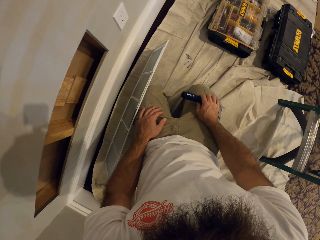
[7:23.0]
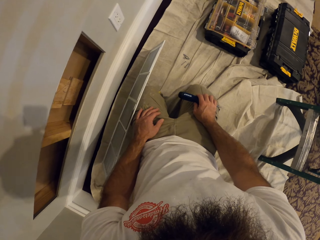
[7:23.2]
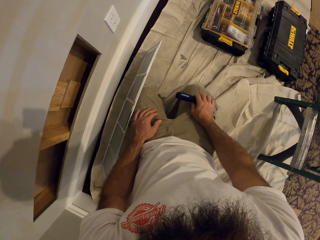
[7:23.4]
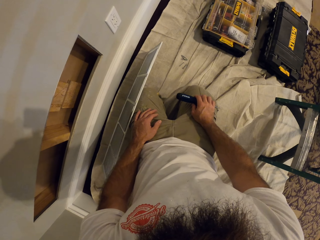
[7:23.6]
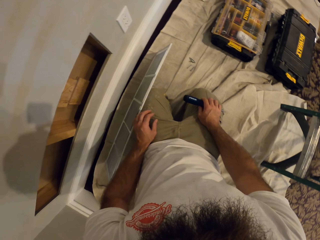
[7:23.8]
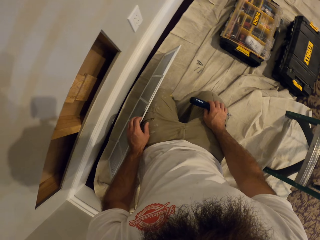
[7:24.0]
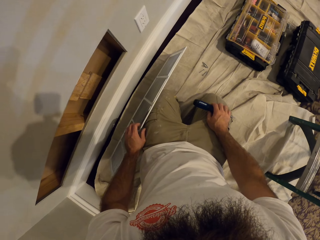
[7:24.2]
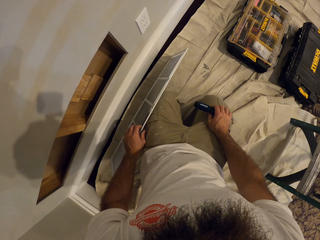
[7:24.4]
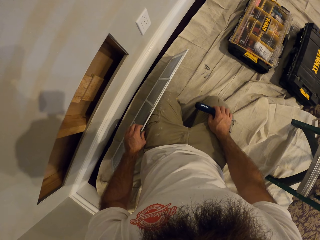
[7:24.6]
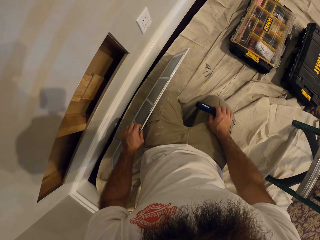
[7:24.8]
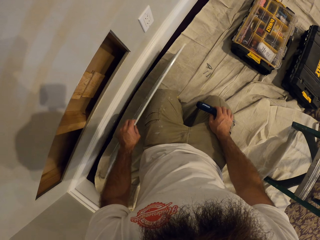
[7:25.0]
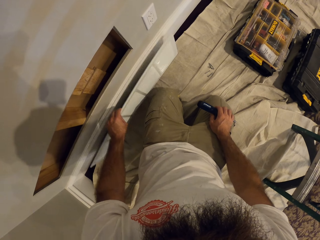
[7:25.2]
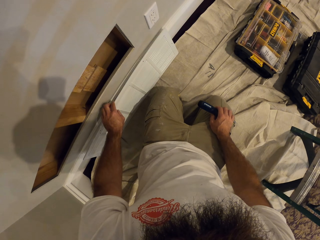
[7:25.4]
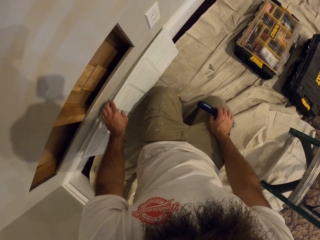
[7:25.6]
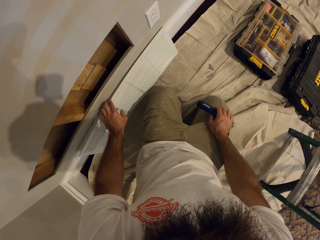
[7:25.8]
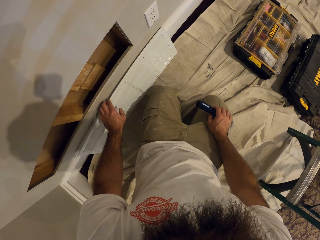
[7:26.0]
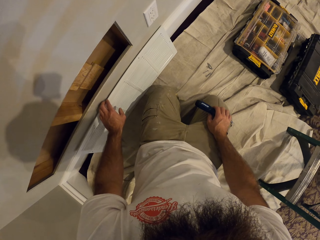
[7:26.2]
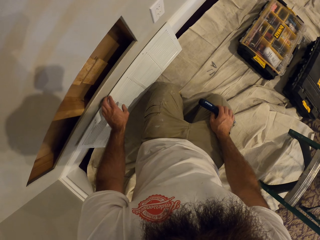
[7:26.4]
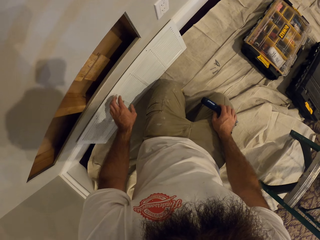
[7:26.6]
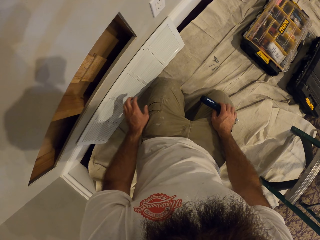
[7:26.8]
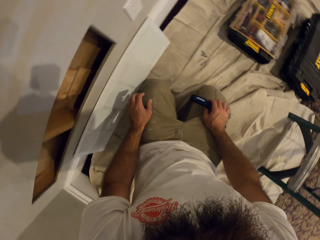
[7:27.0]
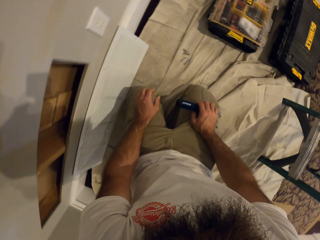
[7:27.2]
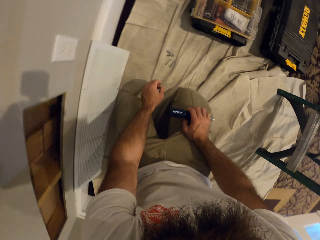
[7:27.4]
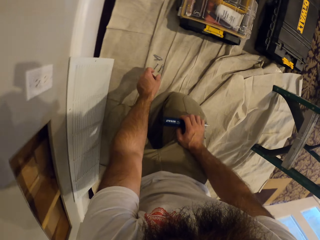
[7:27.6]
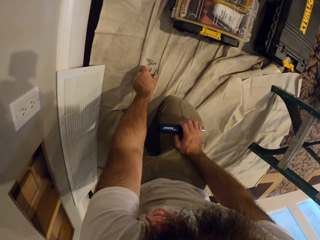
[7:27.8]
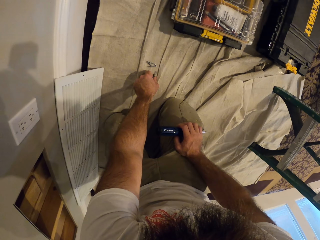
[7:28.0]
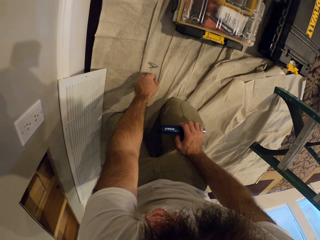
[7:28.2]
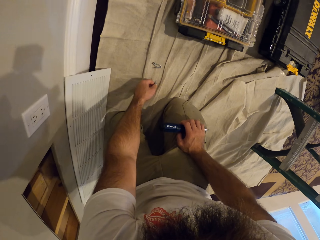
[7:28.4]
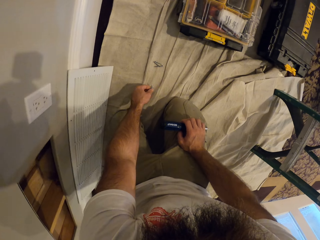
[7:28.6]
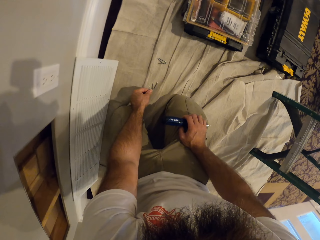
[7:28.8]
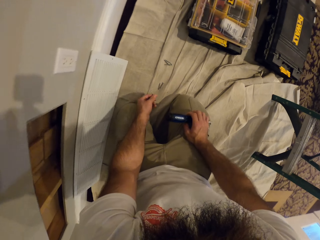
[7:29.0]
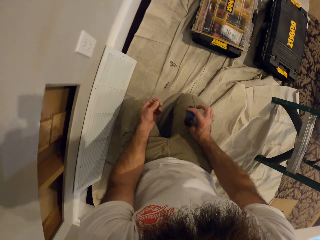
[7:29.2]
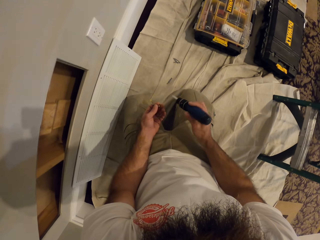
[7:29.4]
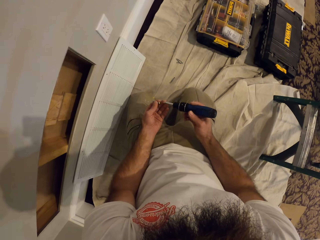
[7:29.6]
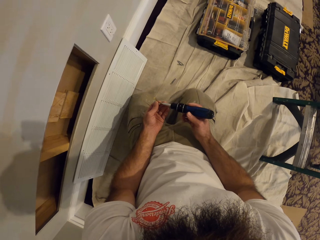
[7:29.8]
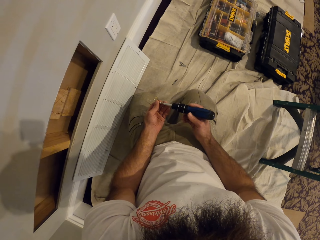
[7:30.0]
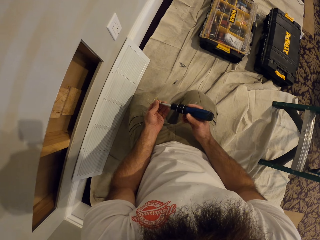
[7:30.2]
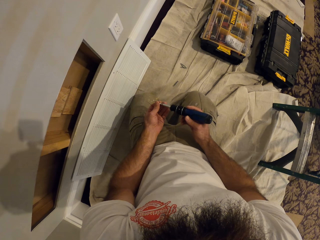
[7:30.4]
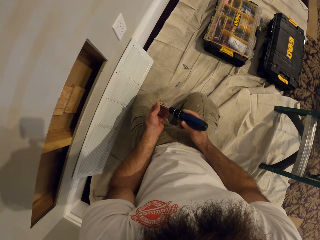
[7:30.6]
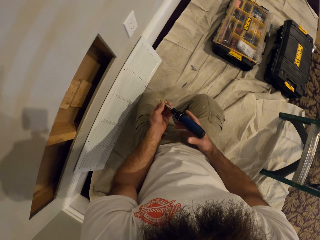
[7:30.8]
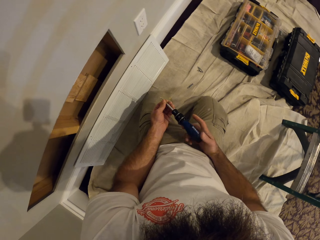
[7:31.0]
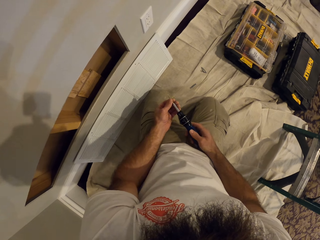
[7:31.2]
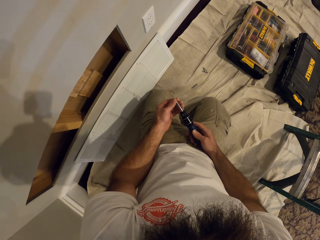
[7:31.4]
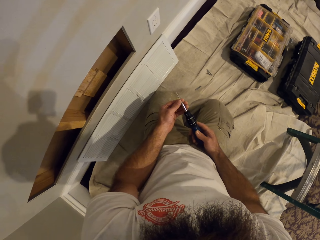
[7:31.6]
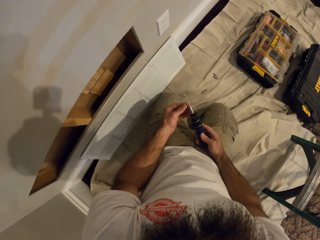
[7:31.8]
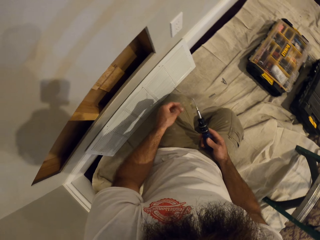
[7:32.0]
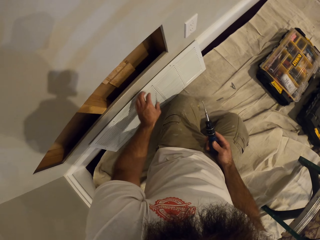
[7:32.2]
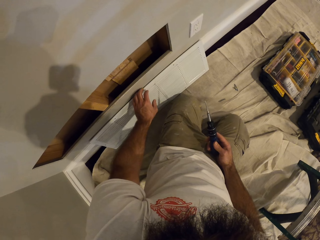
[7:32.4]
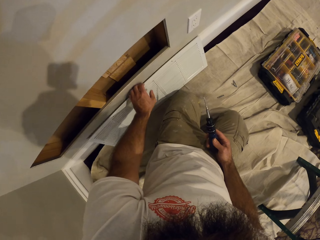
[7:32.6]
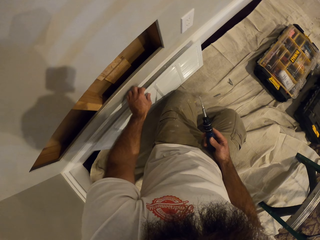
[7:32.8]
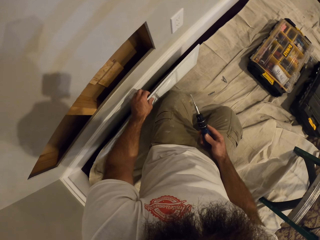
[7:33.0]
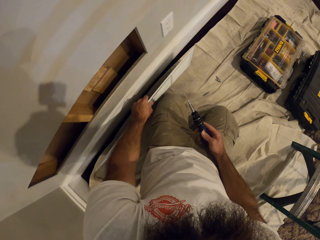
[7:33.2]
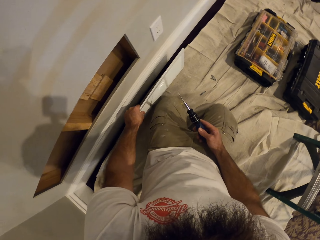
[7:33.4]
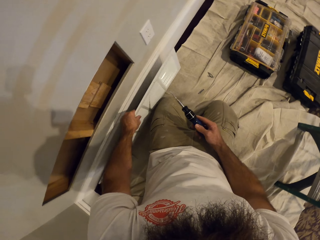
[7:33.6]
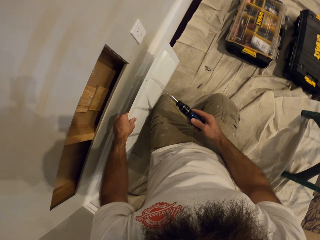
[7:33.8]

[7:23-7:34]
The camera wearer leans the air vent cover against the wall with his left hand. He pushes the metal ventilator. He picks up a screw from the floor with his left hand. He fits the screwdriver on the screw with both hands. He picks up the air vent cover from the floor with his left hand.

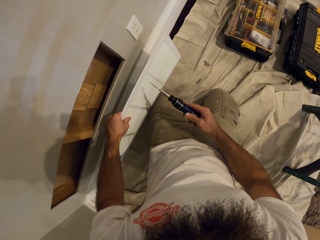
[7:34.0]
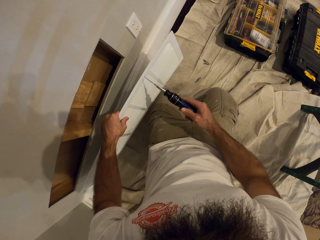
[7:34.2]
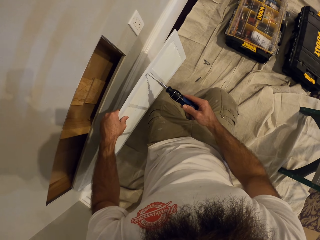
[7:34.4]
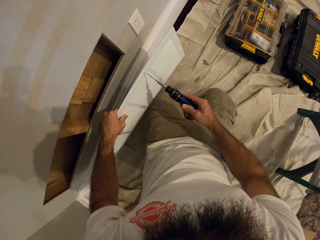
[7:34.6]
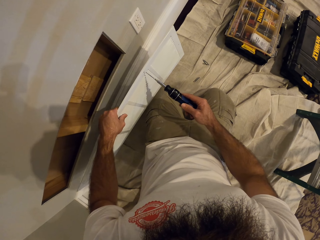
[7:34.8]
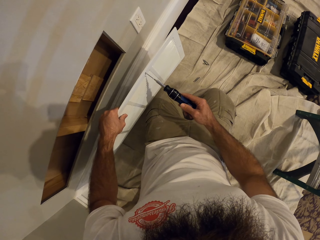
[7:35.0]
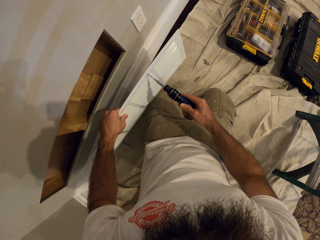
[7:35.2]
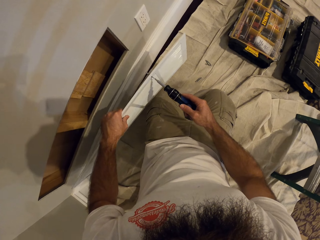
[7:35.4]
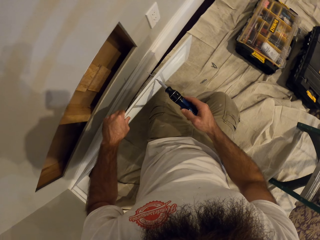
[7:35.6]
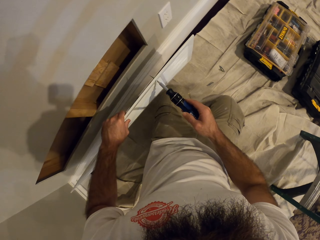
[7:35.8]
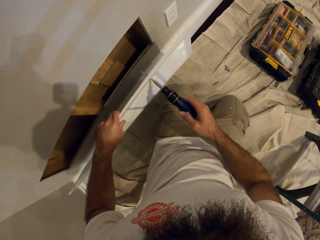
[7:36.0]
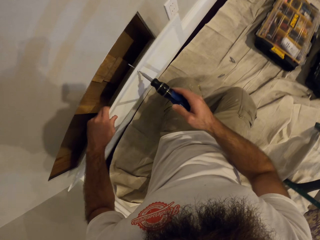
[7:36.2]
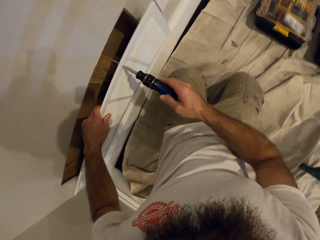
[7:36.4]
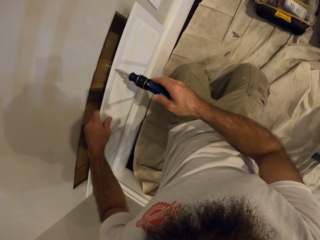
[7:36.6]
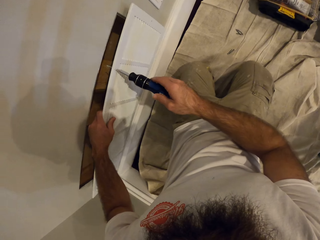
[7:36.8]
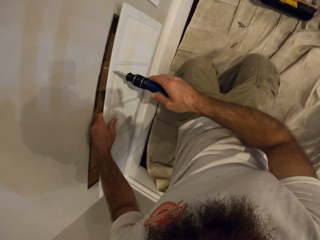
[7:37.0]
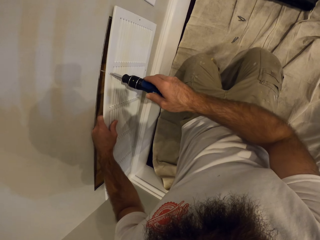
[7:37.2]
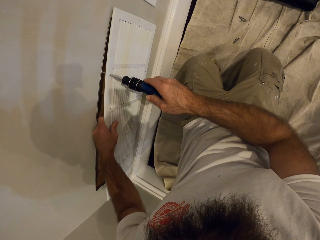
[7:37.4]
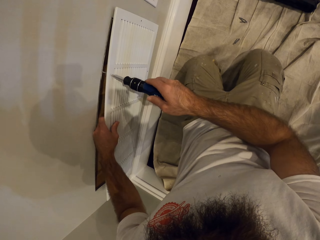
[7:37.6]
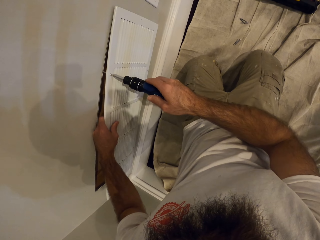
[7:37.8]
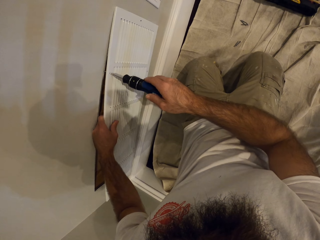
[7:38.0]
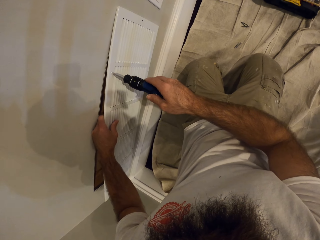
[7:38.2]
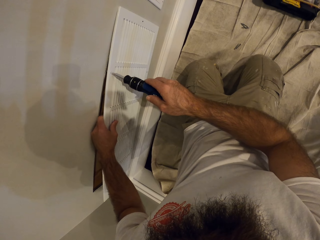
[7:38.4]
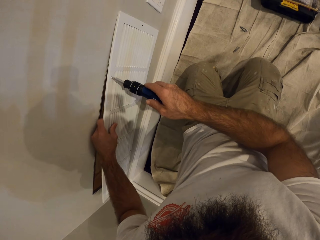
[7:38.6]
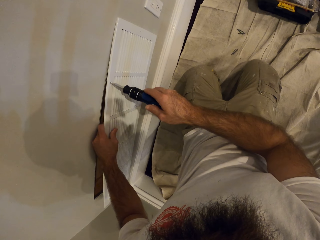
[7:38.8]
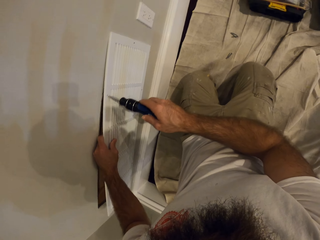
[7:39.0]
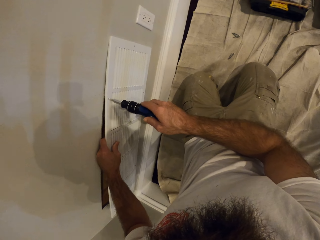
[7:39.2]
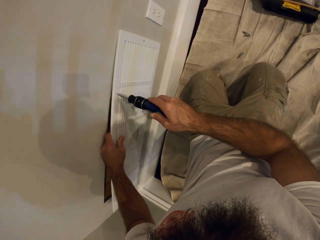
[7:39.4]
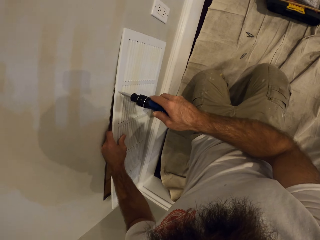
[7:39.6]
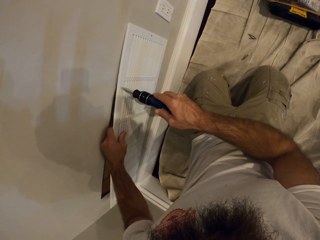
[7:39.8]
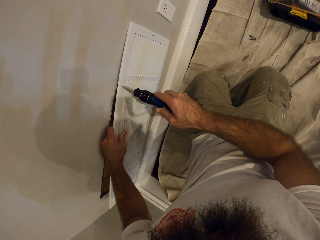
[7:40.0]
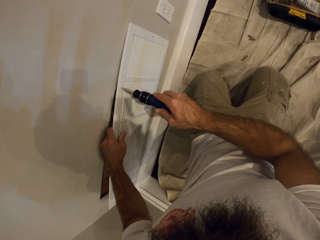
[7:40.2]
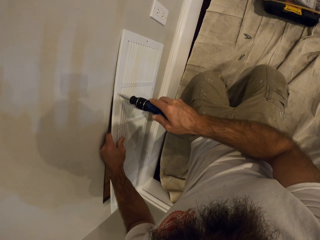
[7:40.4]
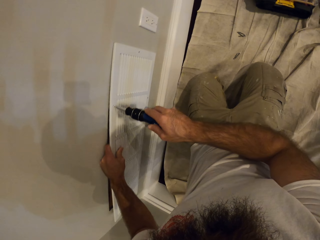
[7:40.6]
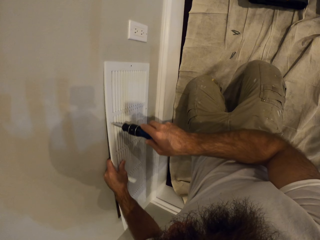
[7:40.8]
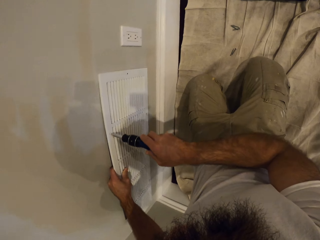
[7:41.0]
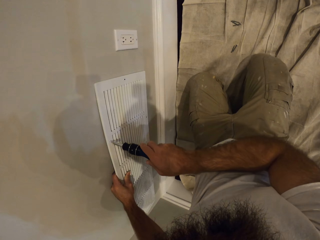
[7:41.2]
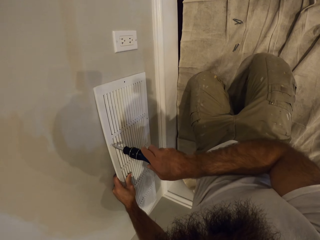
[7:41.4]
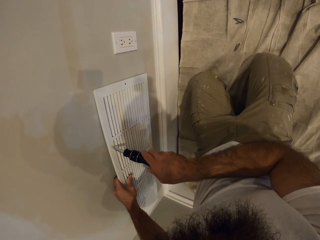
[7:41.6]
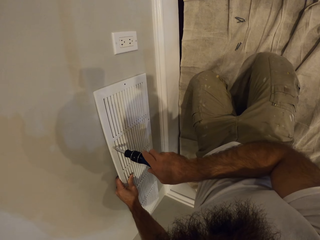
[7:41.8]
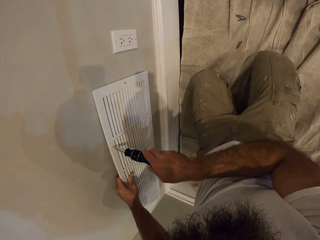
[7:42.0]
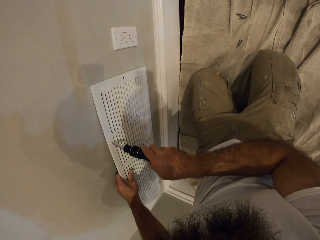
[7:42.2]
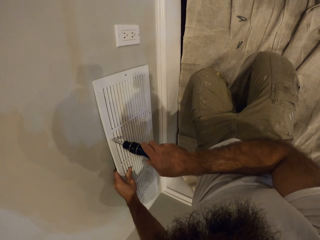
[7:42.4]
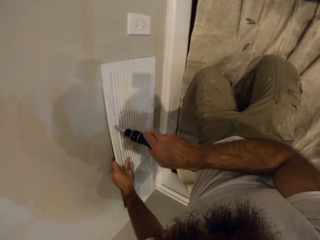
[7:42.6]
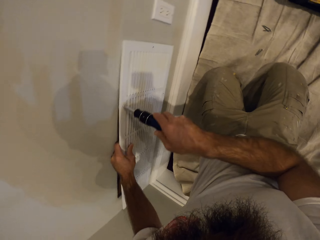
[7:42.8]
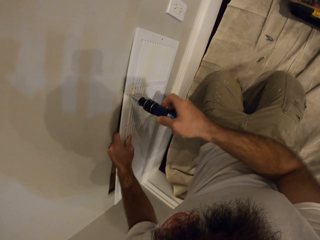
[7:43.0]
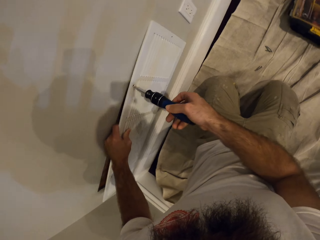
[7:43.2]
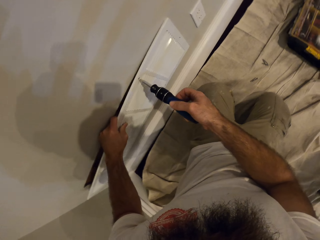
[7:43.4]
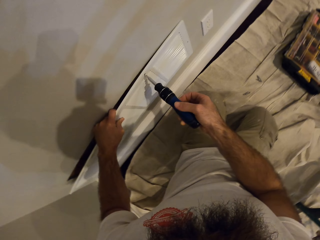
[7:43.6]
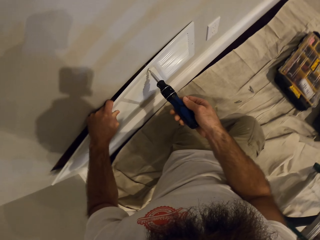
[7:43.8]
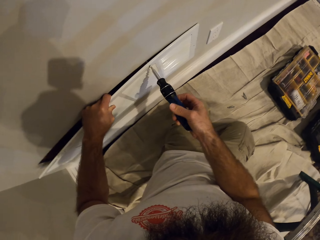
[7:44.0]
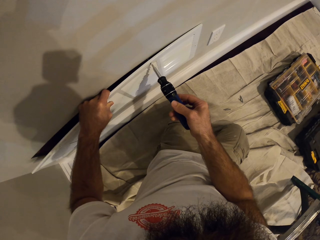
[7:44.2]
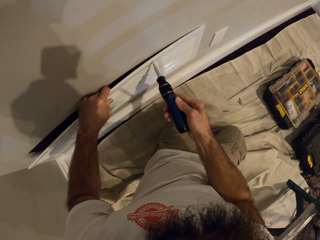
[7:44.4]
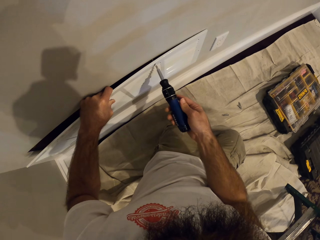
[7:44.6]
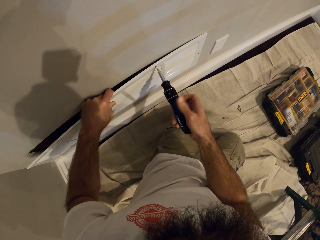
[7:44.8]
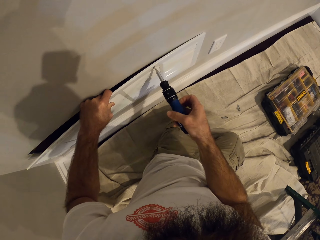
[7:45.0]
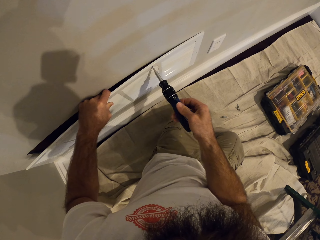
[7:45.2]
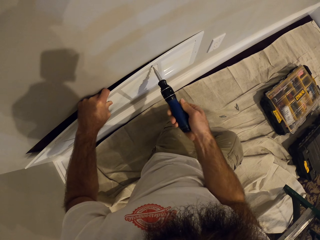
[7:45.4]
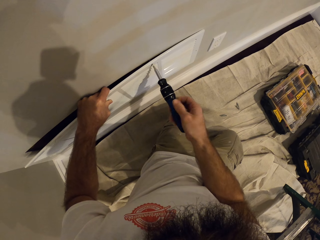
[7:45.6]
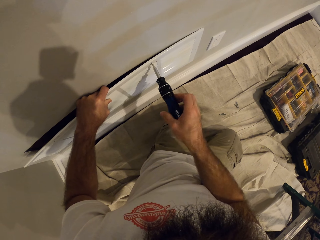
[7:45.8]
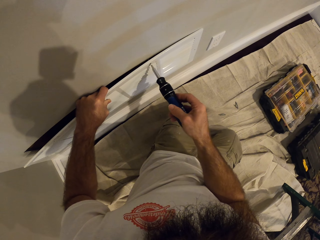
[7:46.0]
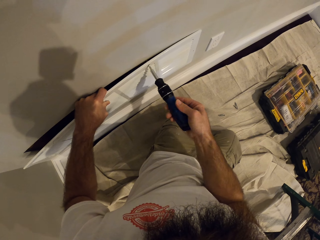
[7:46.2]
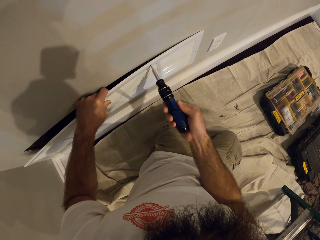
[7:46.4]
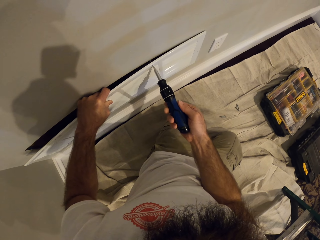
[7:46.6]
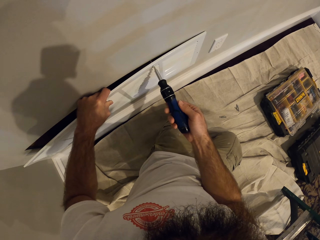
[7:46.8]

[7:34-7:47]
The camera wearer puts the screw through a hole in the air vent cover with the screwdriver in his right hand. He removes the screw from the metal ventilator. He places the air vent cover over an air vent on the wall with his left hand. He screws the air vent cover in with the screwdriver in his right hand.
